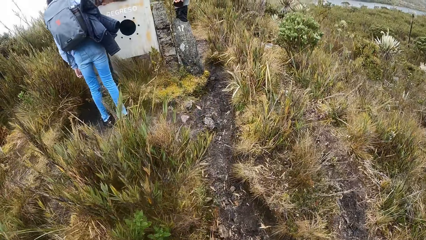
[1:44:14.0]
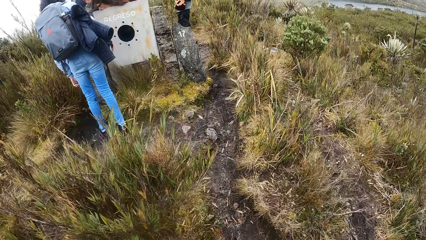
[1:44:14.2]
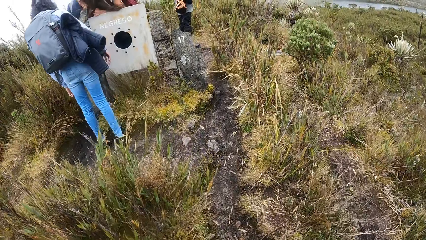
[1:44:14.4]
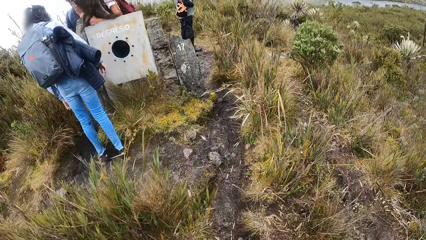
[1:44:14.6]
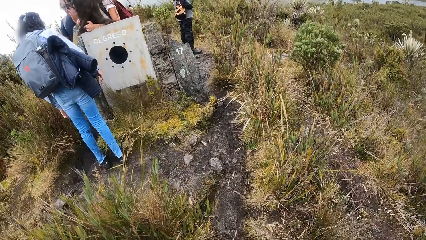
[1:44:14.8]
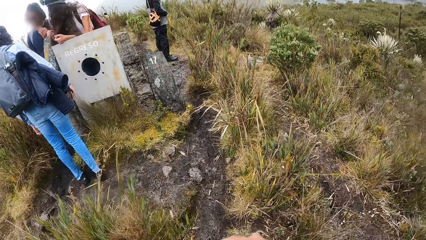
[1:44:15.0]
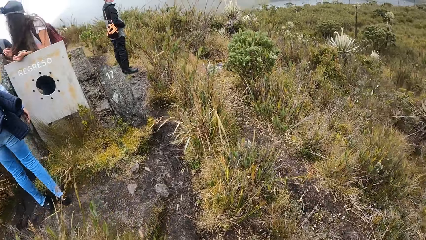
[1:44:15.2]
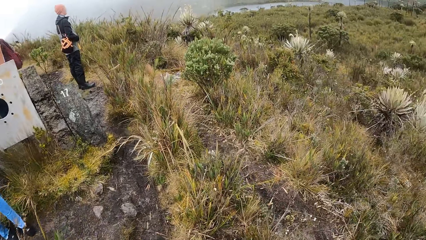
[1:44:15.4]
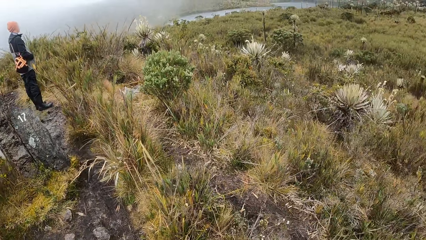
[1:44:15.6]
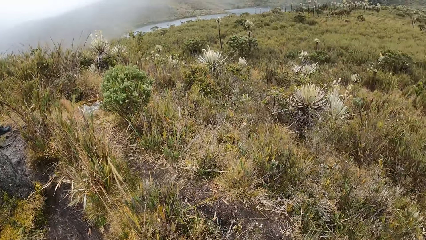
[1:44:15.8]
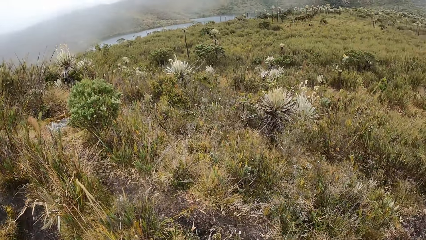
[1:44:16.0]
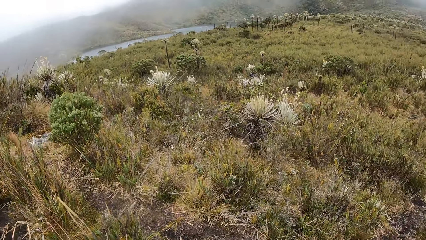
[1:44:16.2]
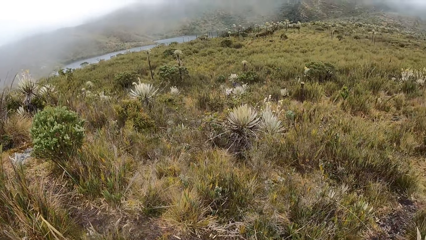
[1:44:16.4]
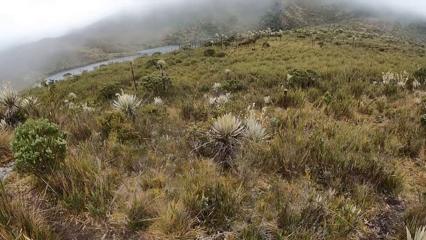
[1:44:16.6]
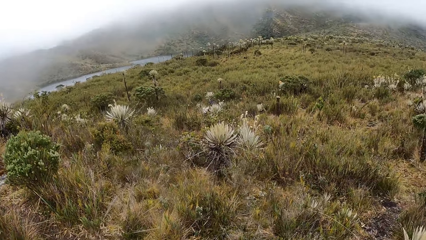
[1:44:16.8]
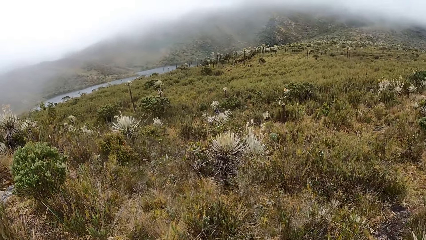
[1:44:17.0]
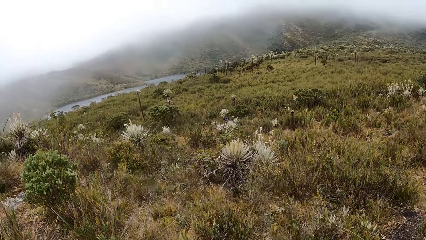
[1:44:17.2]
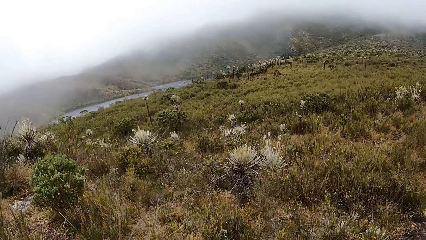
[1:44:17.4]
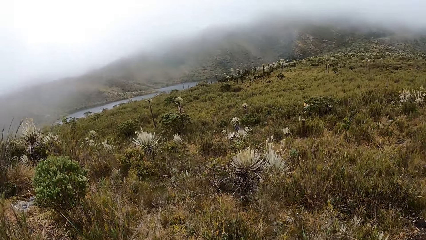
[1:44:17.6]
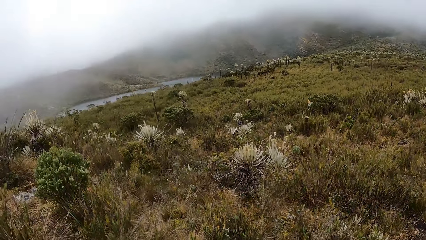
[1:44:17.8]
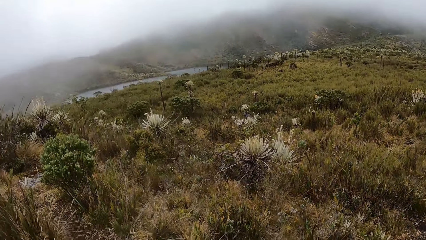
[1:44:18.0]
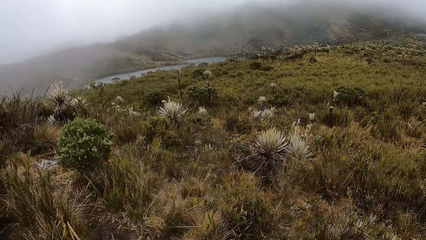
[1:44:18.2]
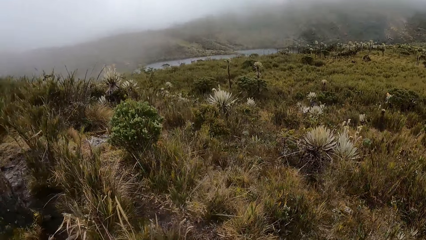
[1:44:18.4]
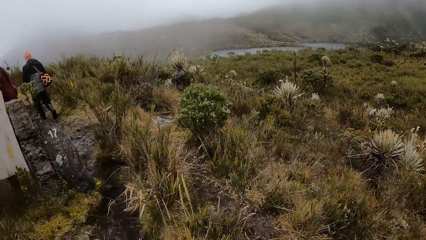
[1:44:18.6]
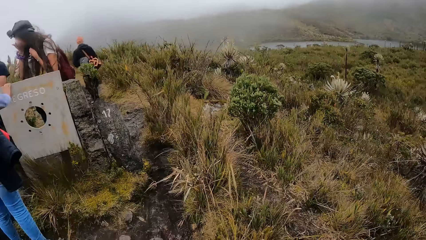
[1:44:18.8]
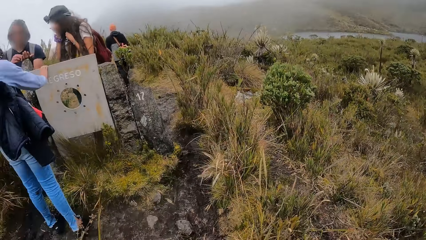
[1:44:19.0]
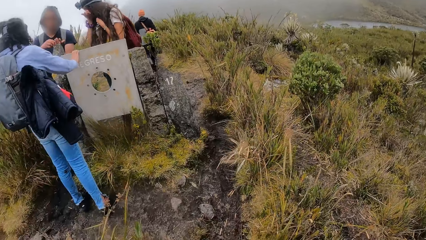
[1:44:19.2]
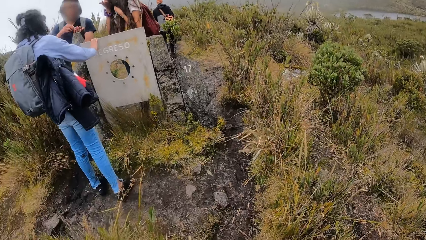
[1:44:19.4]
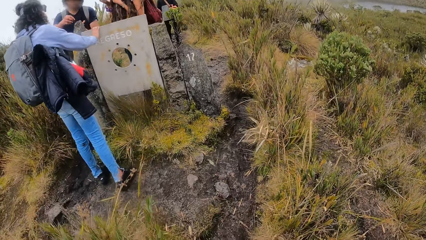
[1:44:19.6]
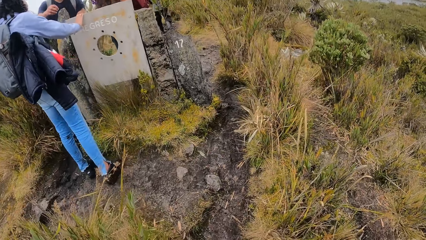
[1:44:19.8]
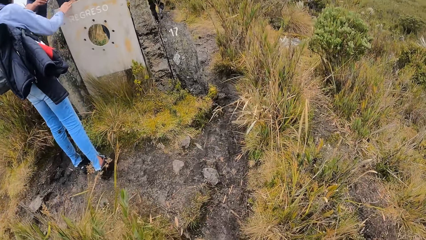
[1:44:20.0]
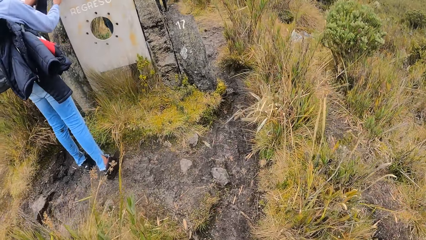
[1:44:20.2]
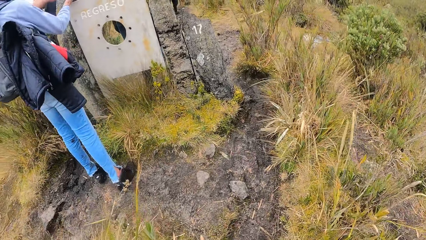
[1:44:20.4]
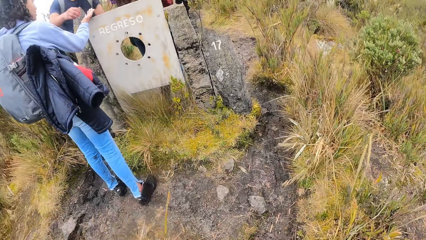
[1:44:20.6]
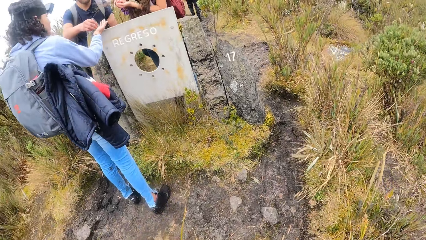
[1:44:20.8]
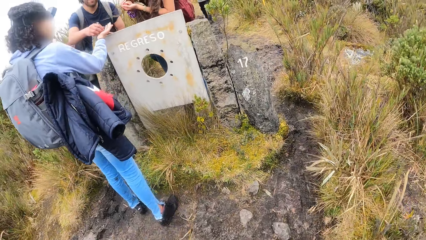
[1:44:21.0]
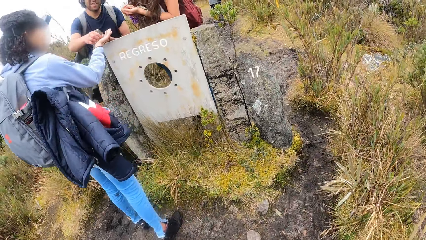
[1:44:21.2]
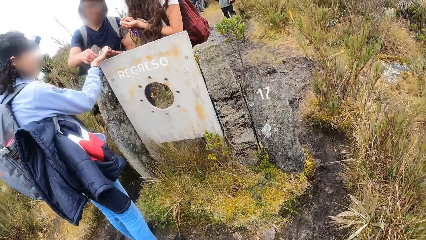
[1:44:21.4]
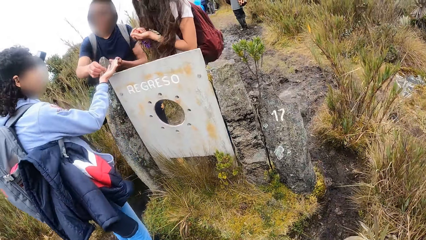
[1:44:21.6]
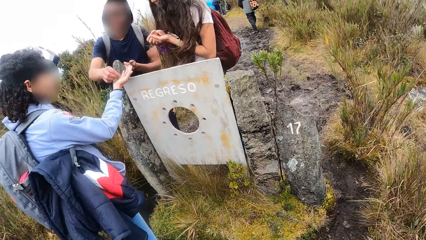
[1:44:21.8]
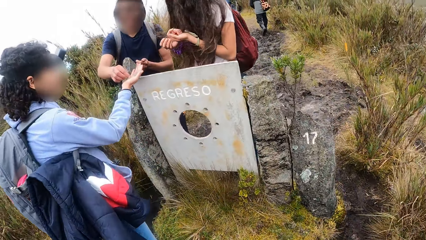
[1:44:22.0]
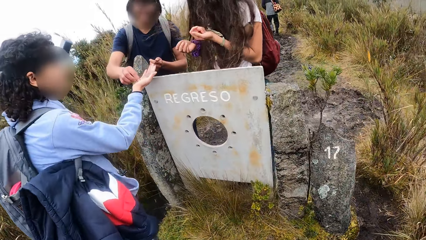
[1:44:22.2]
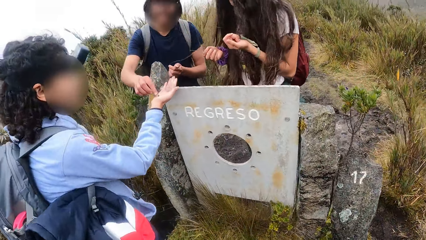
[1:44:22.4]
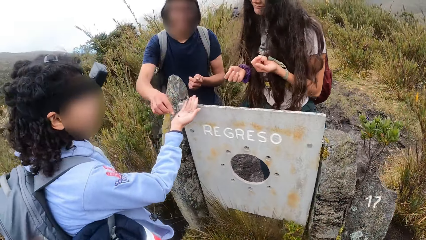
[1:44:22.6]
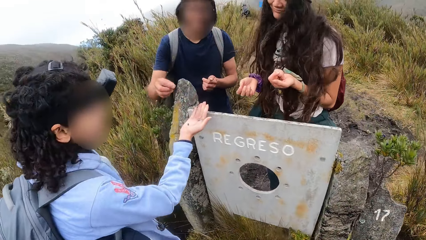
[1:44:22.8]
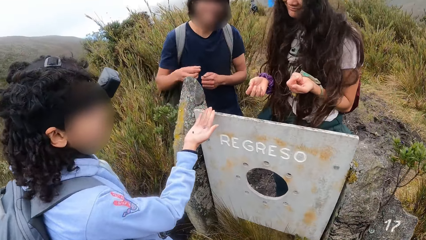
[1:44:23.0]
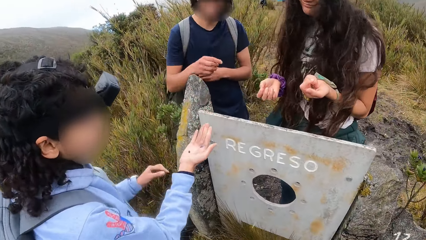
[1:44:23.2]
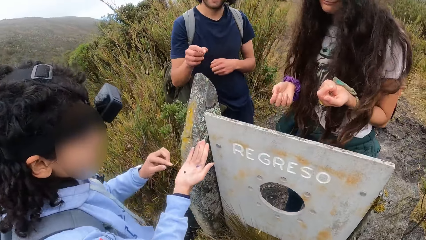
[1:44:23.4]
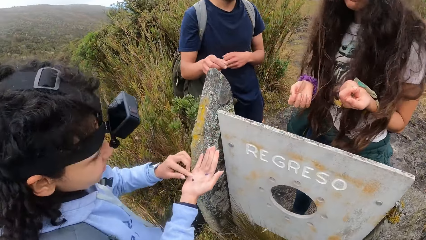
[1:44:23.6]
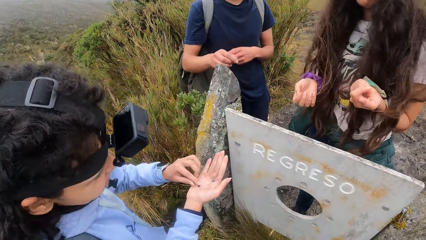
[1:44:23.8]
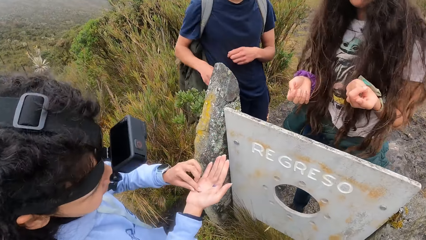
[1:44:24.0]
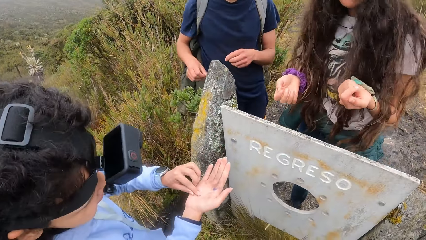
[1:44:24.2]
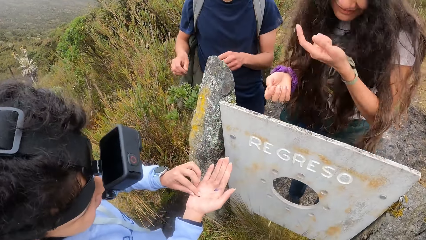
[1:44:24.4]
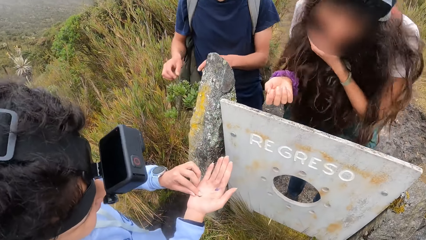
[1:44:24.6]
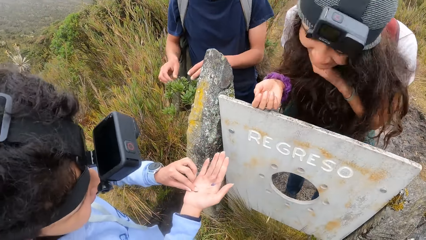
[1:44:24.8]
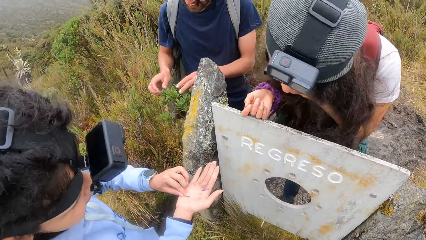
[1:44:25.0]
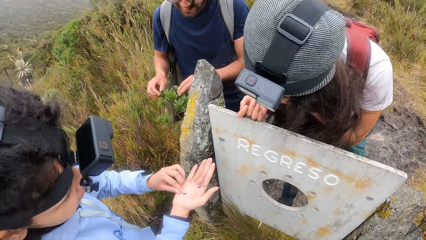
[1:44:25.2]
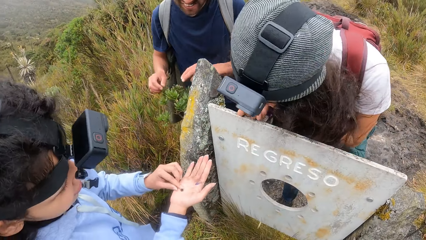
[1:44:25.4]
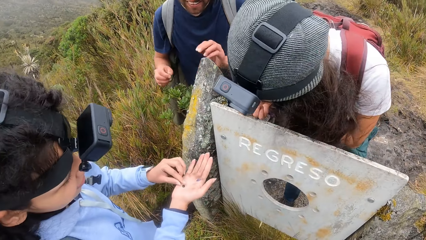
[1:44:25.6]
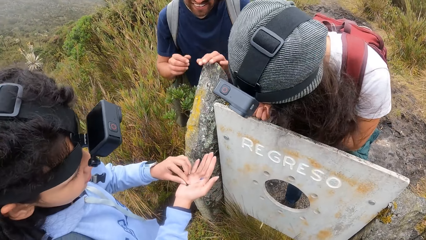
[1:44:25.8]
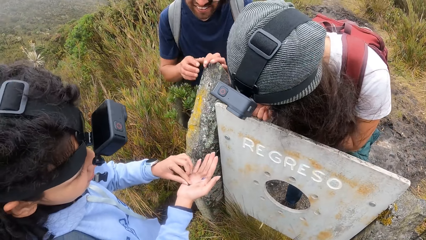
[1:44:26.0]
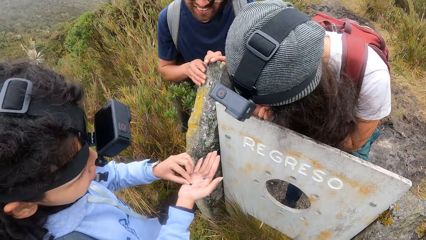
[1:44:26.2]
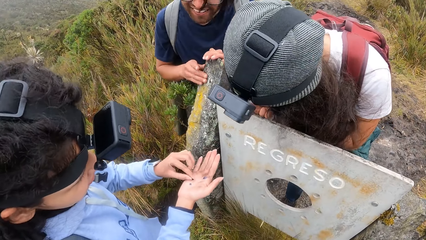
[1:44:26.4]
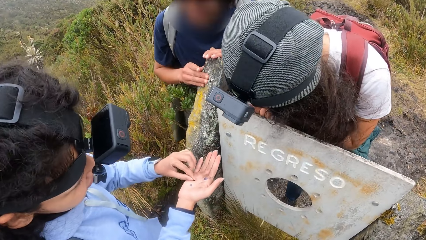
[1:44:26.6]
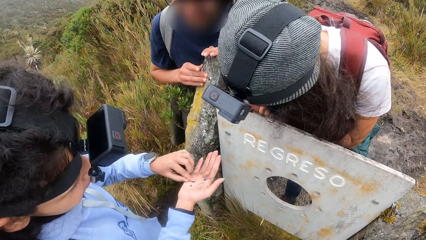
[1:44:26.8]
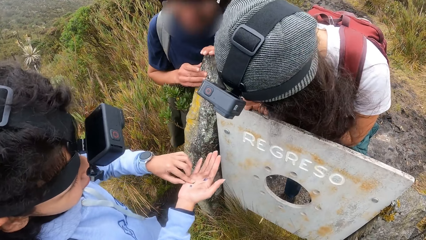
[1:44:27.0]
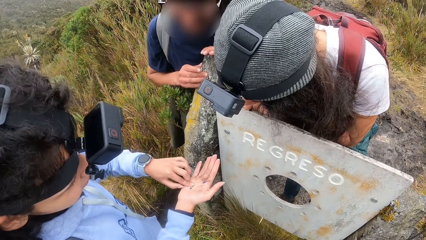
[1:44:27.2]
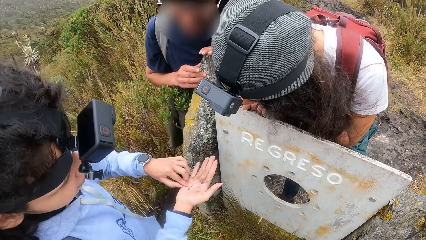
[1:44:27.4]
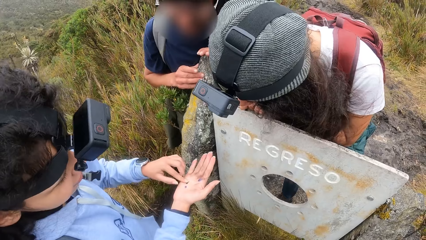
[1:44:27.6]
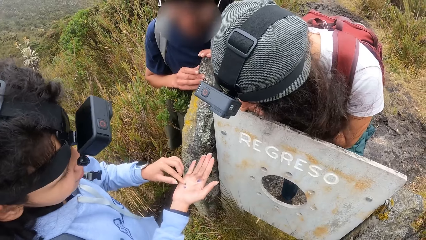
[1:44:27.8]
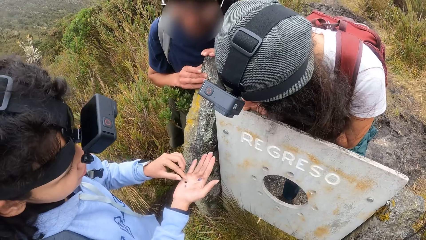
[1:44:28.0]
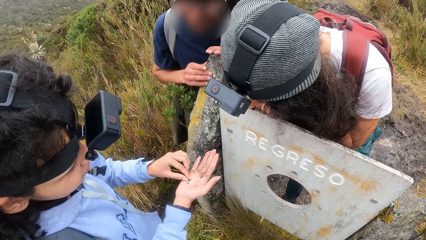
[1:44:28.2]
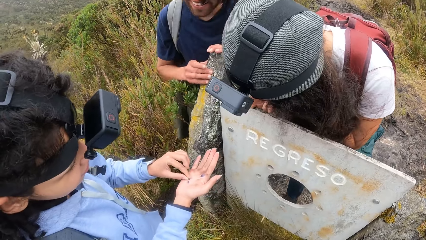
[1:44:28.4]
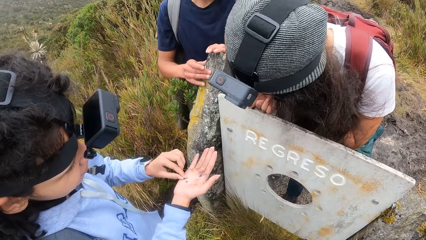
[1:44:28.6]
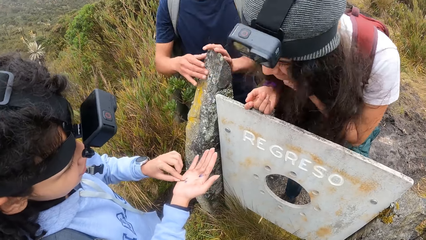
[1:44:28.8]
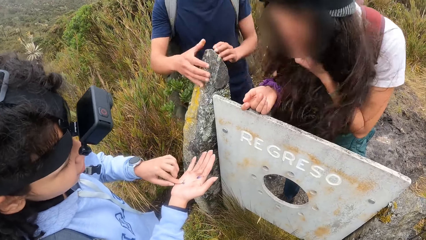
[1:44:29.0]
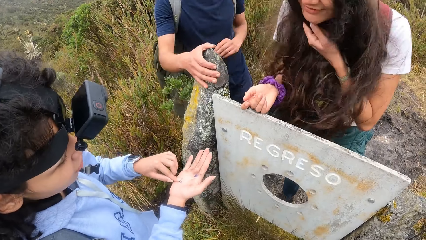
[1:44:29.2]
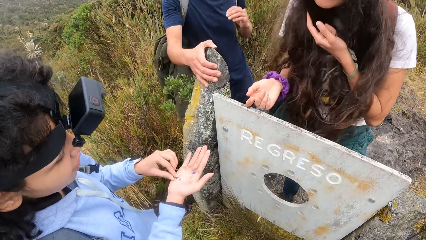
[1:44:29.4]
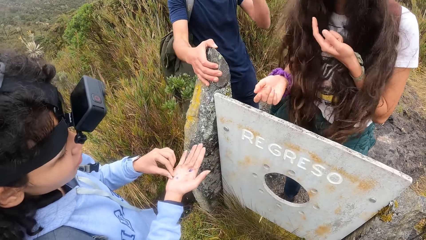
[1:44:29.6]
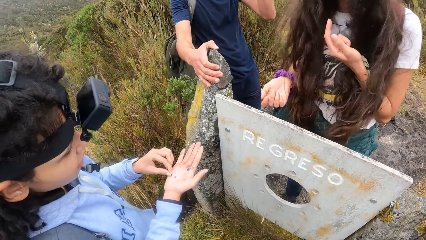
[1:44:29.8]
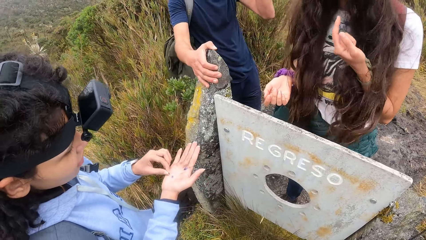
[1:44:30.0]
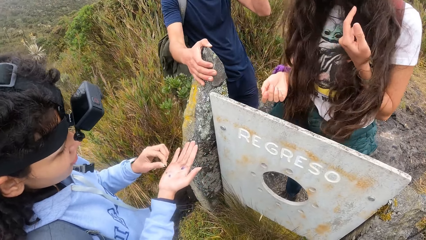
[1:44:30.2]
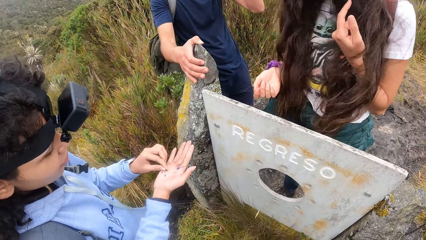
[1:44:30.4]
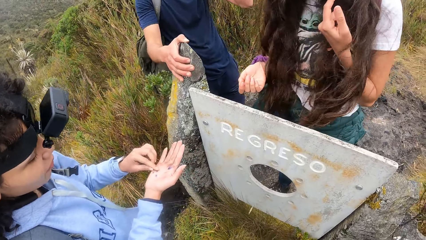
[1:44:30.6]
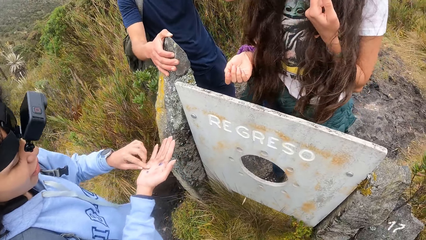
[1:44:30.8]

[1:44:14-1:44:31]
A woman interacts with a man. The camera wearer looks around. The man speaks to another woman. The man picks dirt or a bug from his left palm with his right hand and gives the dirt to the other woman with his right hand. The other woman holds the bug, plays with the dirt in her right palm with her left hand, and presses the bug.
